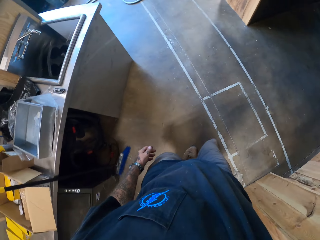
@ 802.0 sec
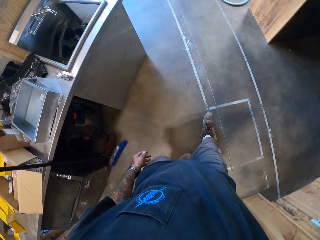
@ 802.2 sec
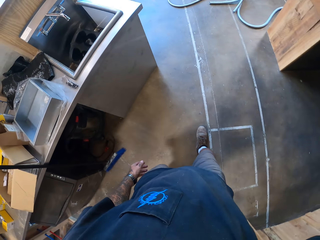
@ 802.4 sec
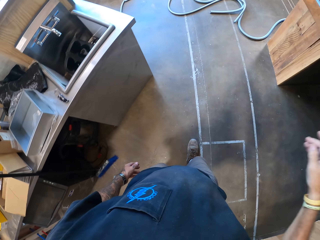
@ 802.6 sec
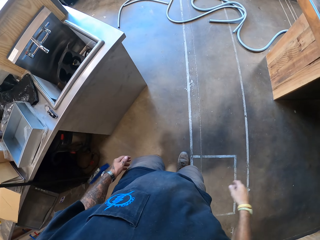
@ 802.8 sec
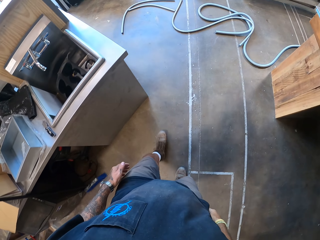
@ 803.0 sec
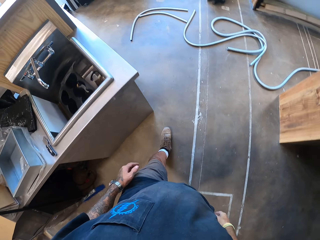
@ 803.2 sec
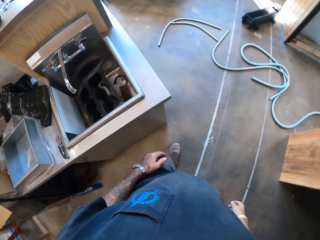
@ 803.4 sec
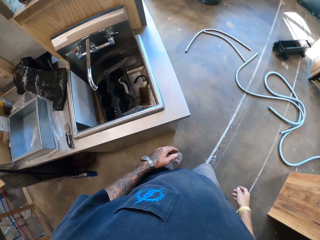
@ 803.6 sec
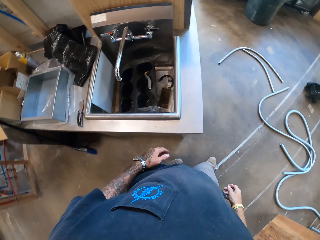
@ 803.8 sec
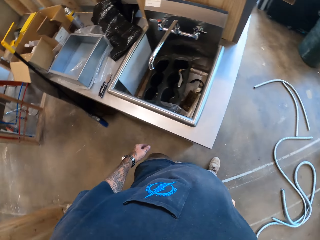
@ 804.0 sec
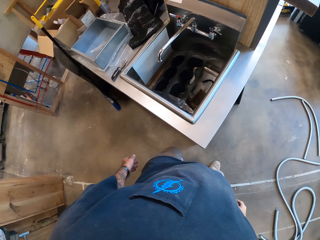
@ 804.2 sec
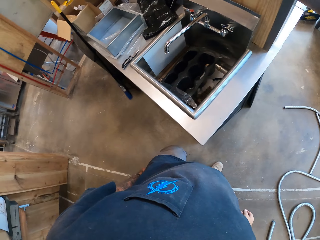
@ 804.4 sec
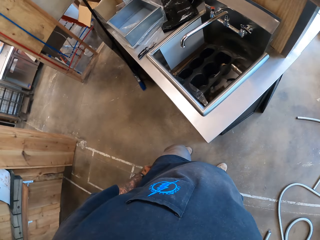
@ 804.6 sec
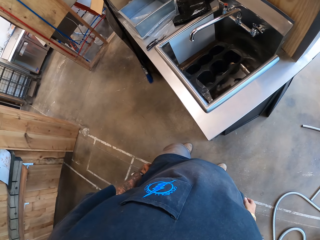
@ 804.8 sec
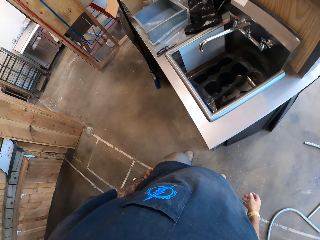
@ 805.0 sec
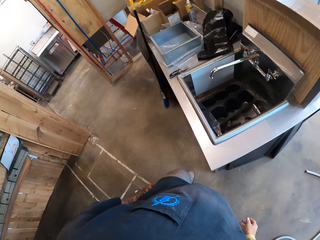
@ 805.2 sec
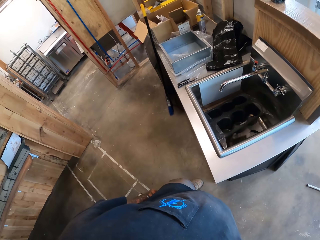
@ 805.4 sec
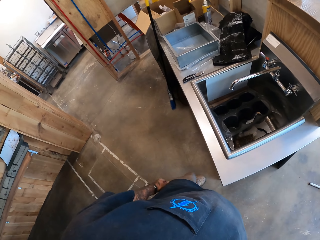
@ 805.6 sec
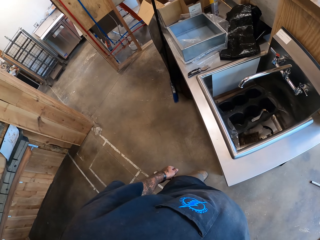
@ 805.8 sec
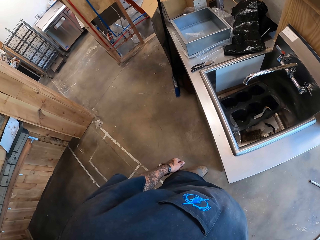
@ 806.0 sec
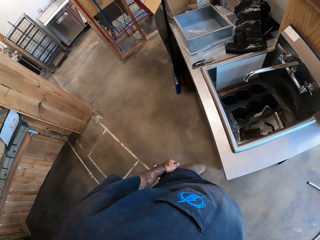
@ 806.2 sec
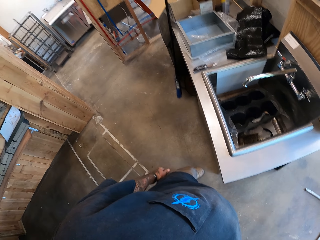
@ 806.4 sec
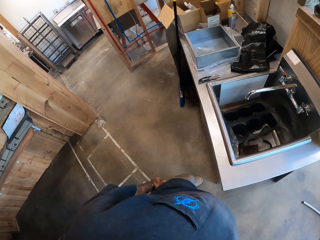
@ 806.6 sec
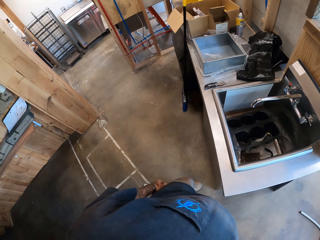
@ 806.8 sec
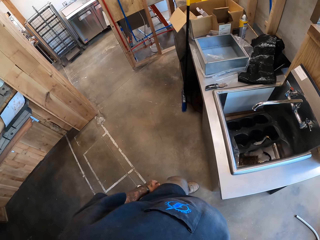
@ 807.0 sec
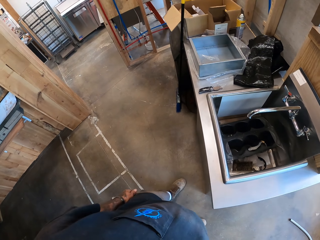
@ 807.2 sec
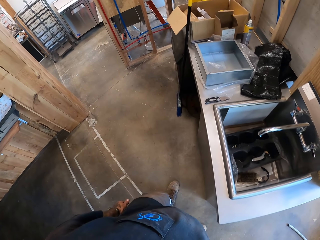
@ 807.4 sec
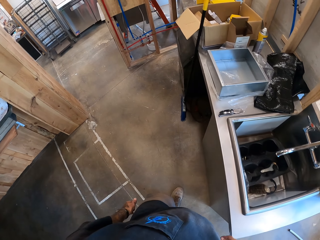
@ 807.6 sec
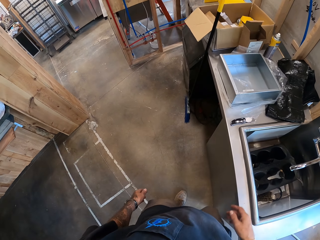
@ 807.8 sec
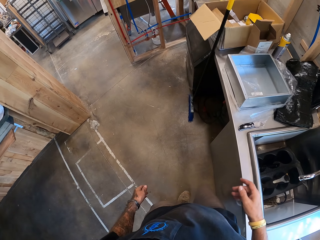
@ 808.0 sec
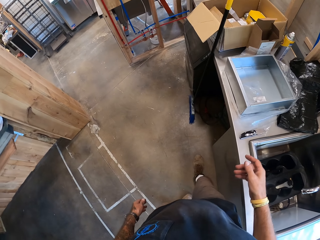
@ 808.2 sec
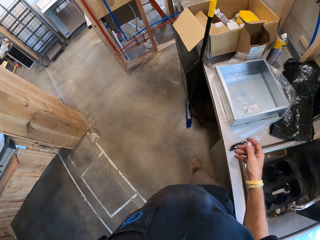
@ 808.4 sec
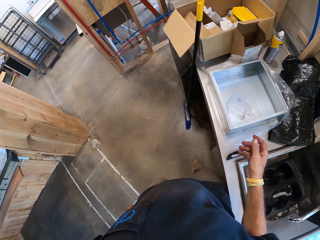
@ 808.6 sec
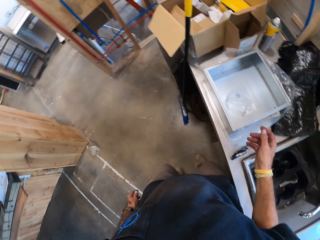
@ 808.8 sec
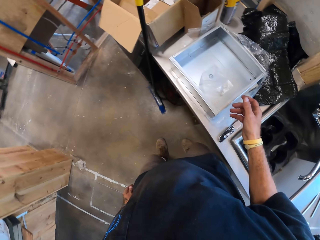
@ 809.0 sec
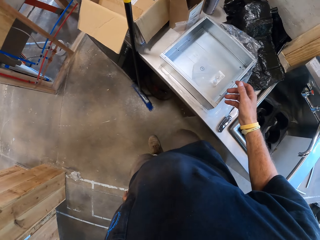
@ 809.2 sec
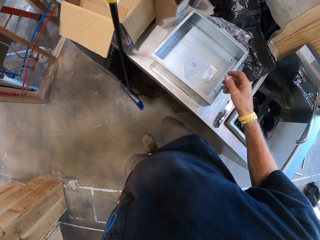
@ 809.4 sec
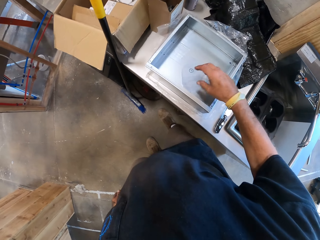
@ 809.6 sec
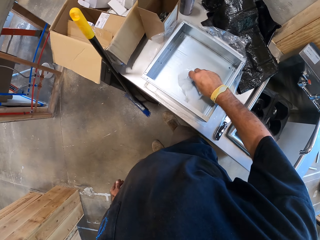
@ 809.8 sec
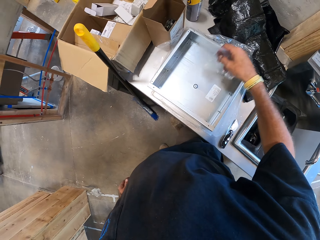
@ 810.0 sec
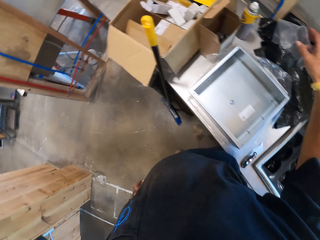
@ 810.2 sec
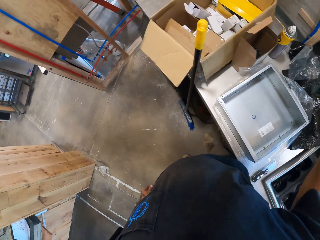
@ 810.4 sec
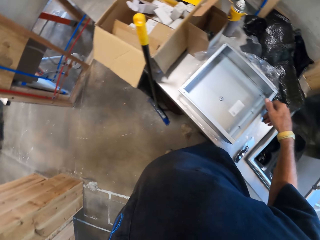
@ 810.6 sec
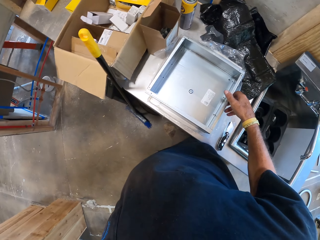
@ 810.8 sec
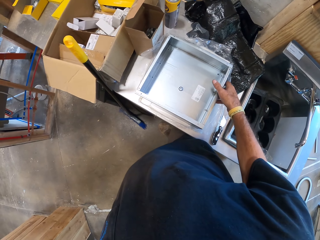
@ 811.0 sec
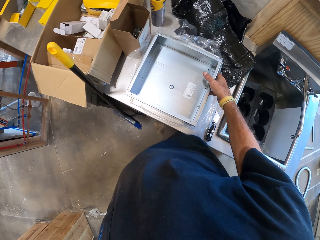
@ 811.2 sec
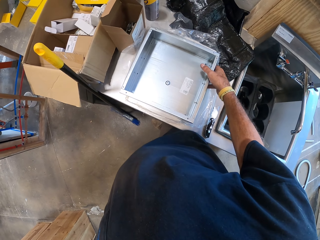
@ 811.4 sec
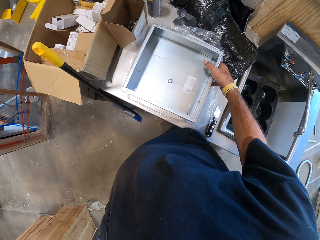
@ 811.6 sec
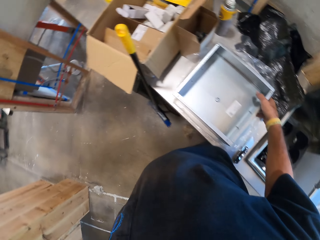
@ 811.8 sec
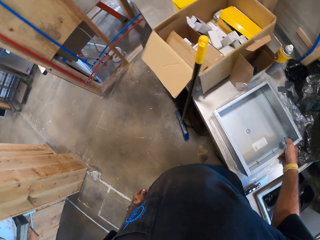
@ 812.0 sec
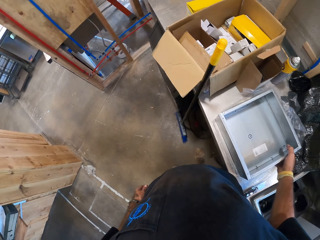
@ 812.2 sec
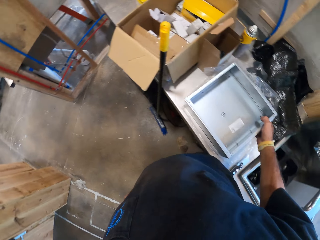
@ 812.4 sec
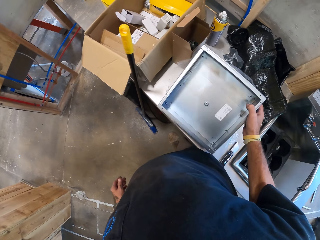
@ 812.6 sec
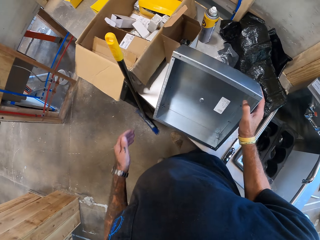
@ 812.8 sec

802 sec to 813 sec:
The camera wearer walks. They stop. They walk. They remove something.

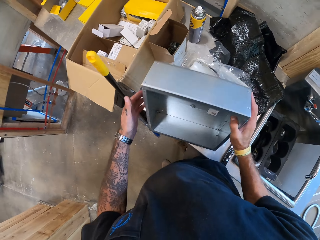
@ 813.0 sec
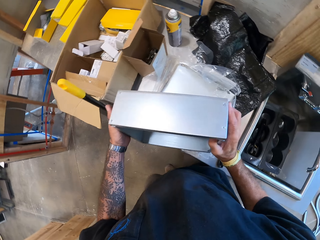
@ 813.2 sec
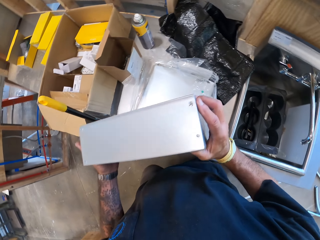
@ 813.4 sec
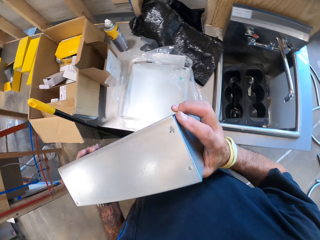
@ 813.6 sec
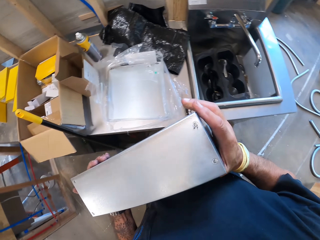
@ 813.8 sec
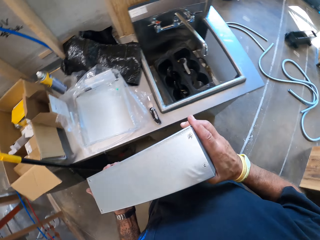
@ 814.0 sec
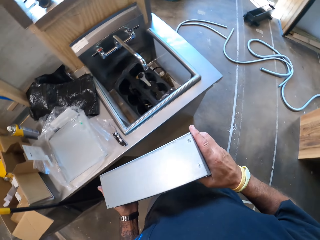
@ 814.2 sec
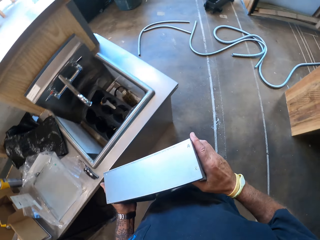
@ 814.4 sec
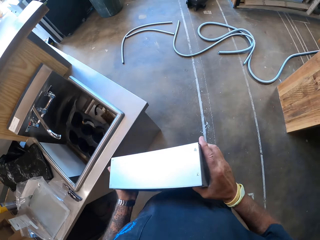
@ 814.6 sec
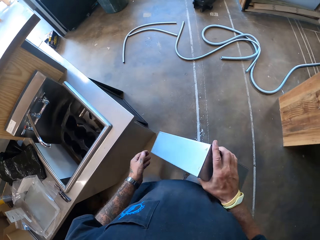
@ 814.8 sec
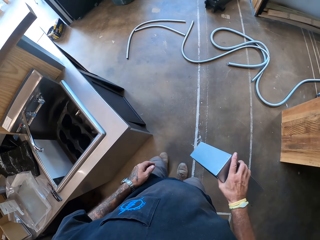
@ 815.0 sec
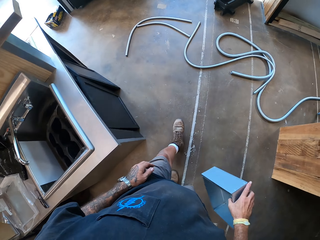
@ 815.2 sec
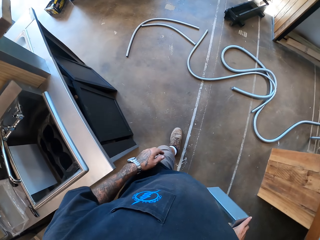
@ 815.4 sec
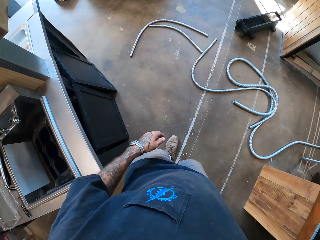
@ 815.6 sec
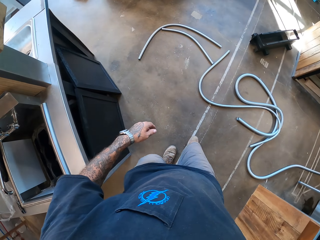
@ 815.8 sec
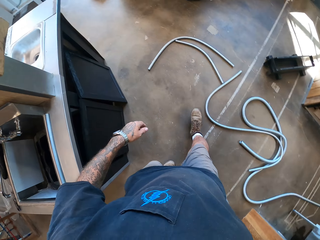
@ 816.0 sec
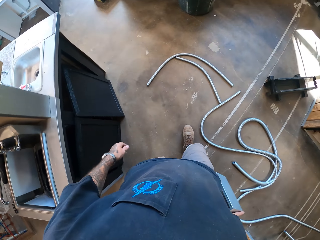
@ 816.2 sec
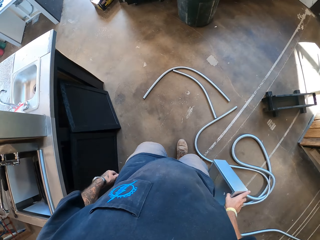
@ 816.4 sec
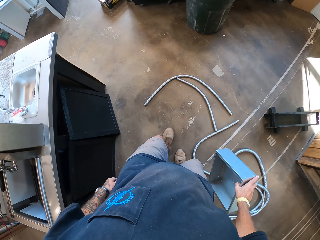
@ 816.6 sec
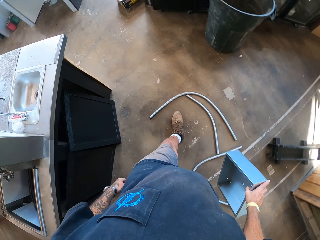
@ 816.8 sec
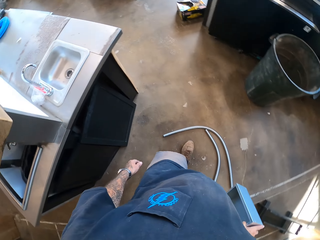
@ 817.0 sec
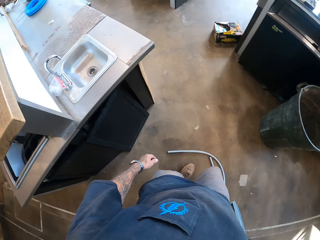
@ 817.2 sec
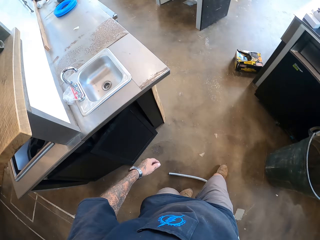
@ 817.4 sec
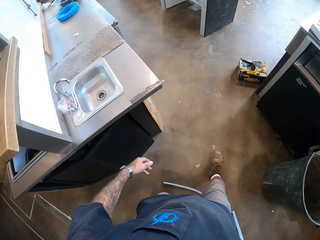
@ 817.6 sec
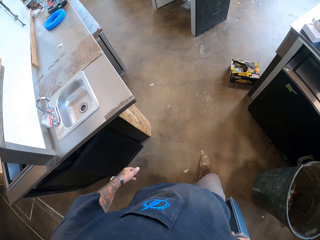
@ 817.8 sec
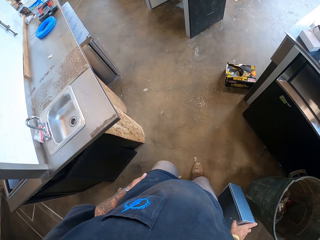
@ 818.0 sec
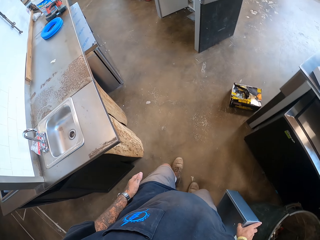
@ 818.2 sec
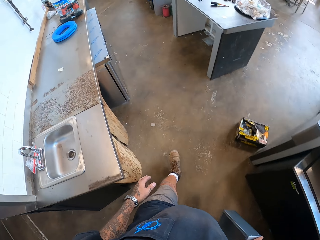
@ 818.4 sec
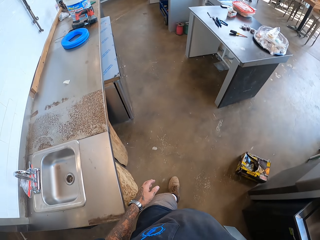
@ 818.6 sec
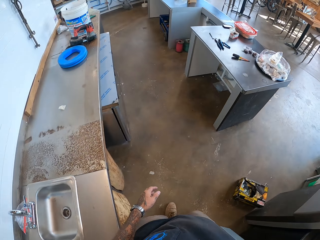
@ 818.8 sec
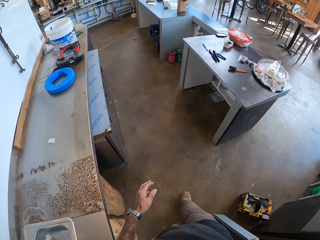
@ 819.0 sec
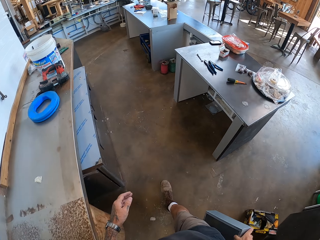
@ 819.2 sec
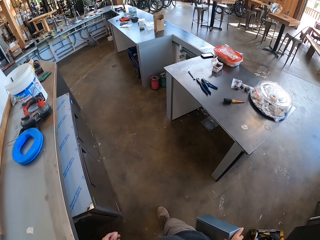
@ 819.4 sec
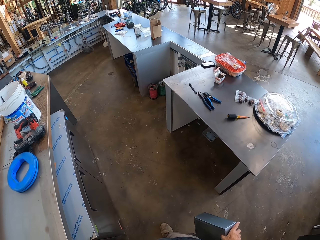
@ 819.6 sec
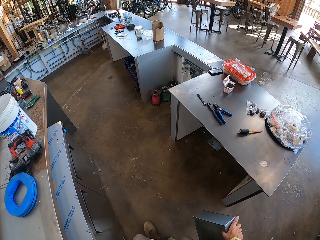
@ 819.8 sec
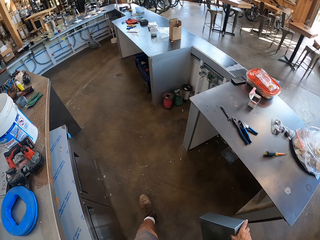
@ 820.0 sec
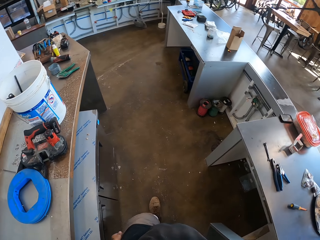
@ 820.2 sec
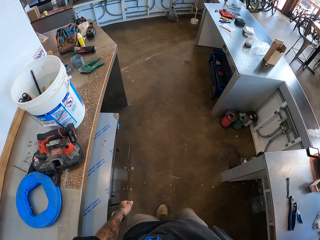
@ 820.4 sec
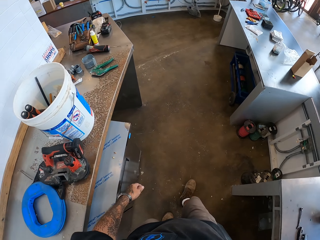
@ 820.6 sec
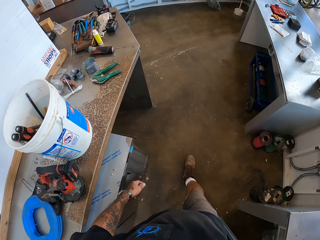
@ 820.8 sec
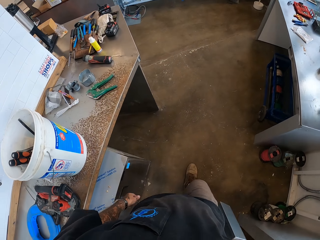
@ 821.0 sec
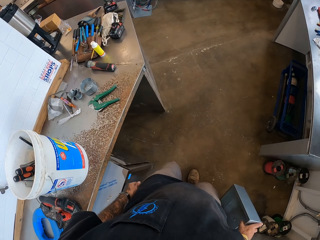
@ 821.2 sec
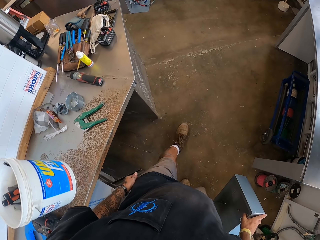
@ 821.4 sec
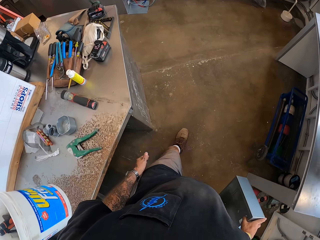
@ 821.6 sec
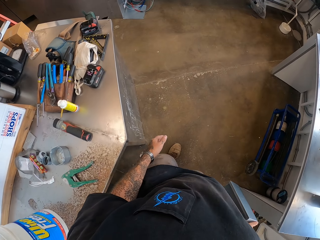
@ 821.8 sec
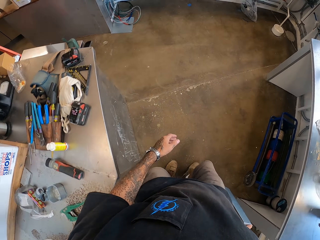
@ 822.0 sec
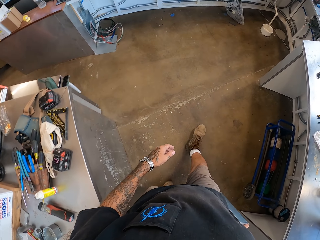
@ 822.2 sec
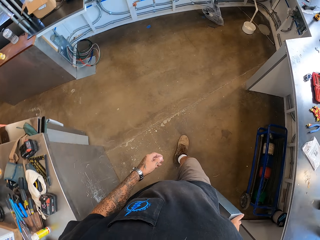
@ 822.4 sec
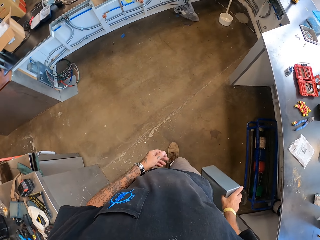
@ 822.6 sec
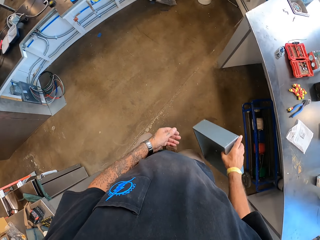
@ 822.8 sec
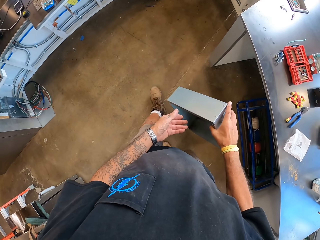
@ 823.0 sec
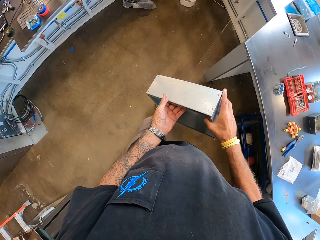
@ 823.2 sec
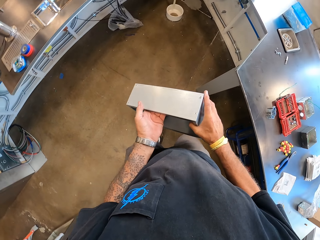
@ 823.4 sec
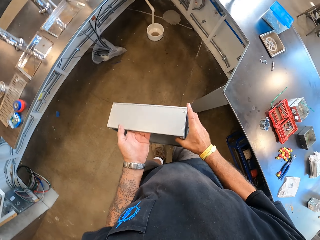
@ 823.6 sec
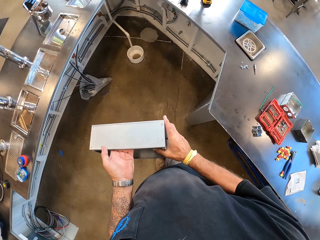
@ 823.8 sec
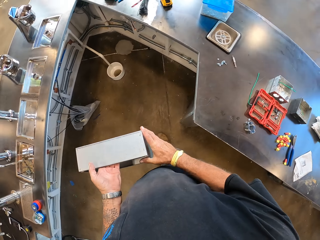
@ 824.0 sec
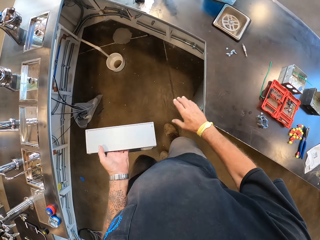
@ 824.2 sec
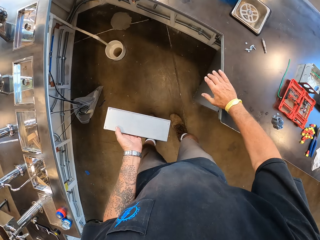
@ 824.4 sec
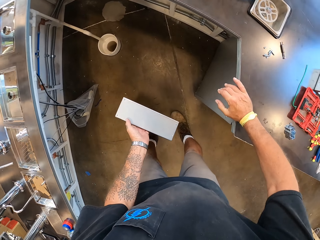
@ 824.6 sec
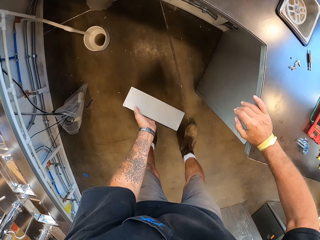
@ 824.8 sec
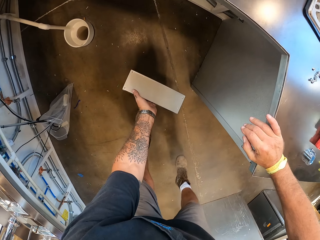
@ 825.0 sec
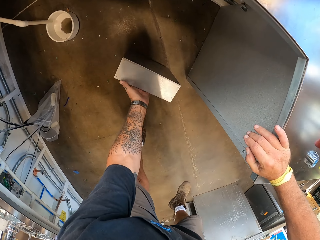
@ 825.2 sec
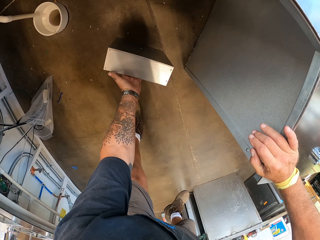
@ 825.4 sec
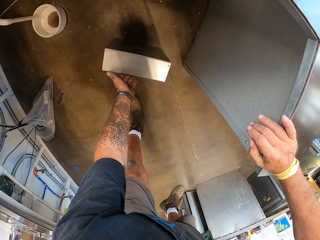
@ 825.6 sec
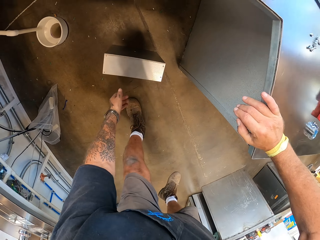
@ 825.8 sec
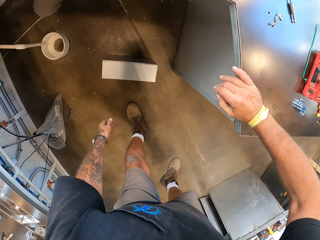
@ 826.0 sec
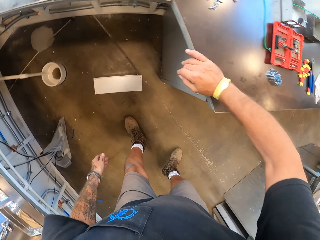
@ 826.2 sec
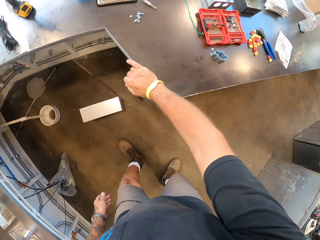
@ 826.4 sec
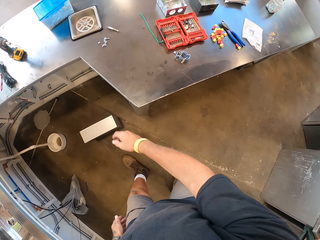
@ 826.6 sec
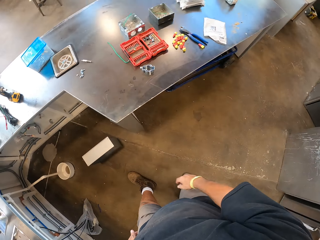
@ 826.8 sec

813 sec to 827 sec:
The camera wearer picks up the meter box. He holds the meter. He walks. He holds the counter top. He leans on the counter top with his right hand. He puts the meter box on the floor.
